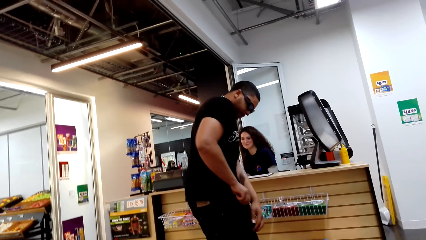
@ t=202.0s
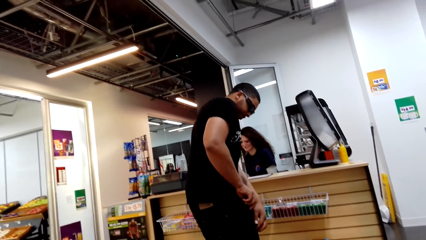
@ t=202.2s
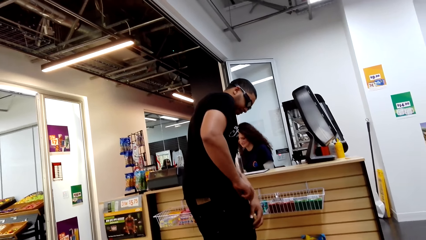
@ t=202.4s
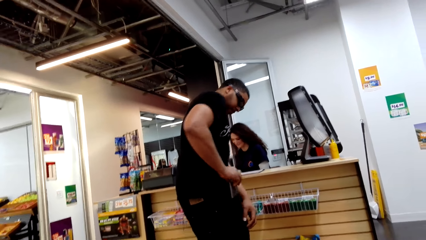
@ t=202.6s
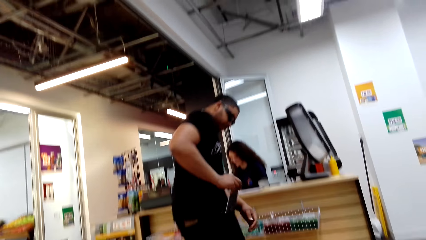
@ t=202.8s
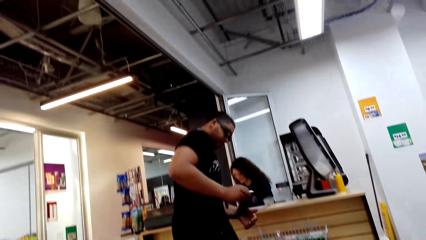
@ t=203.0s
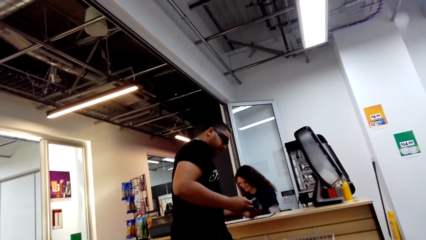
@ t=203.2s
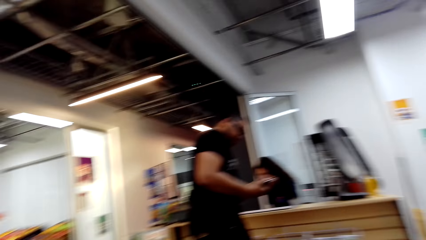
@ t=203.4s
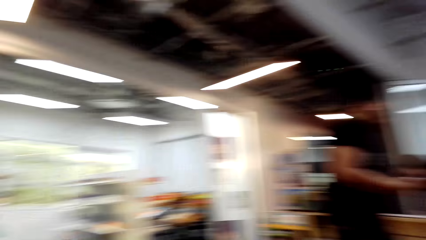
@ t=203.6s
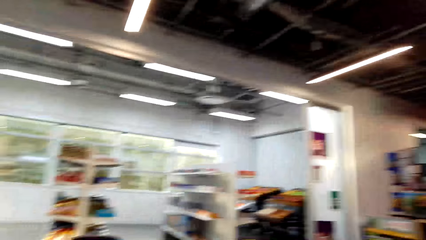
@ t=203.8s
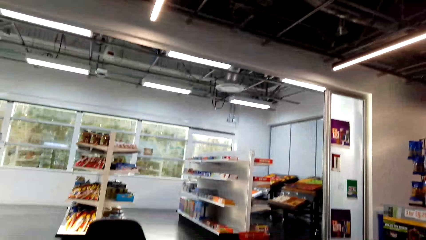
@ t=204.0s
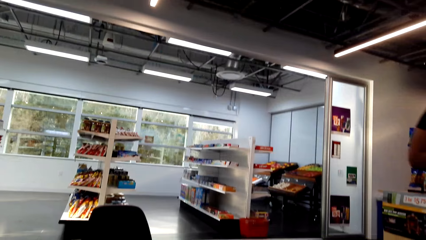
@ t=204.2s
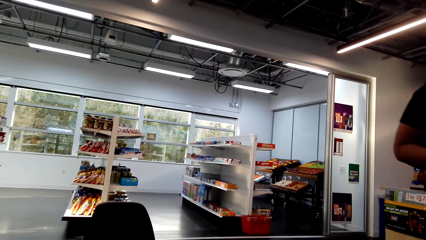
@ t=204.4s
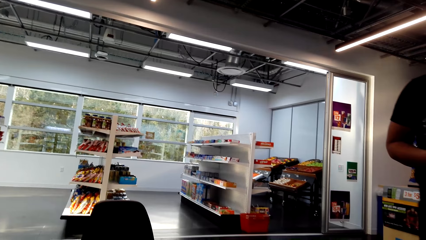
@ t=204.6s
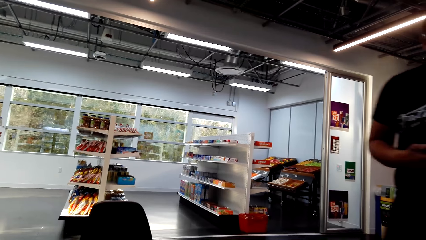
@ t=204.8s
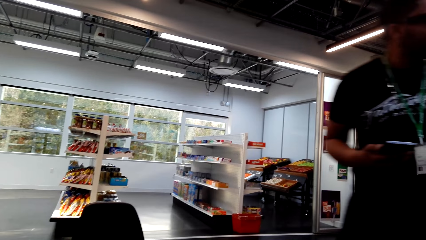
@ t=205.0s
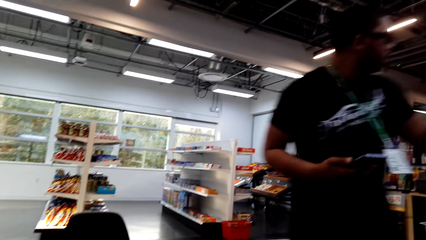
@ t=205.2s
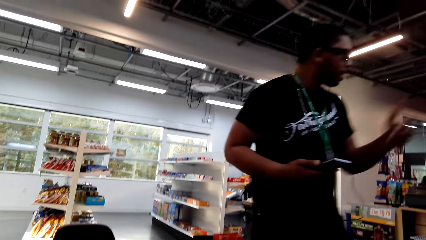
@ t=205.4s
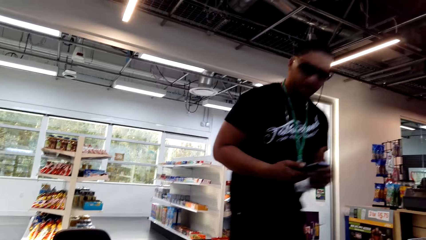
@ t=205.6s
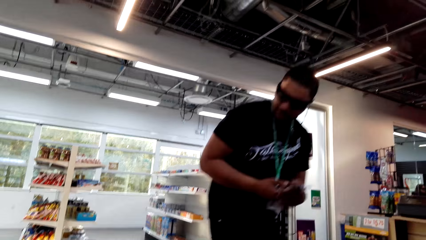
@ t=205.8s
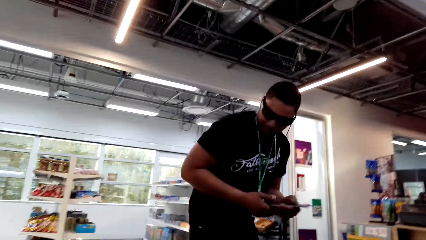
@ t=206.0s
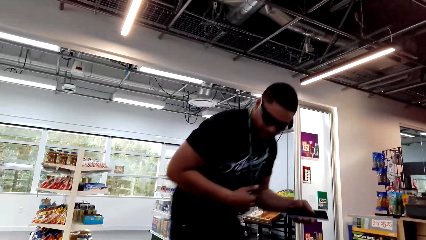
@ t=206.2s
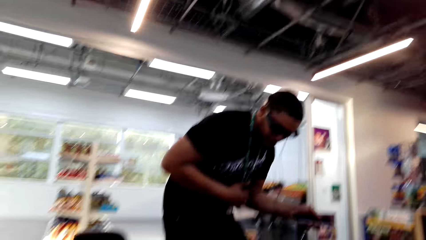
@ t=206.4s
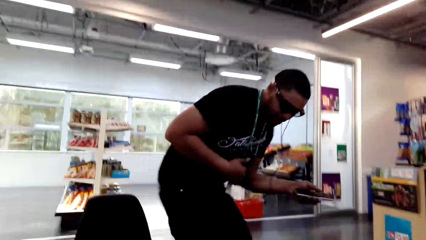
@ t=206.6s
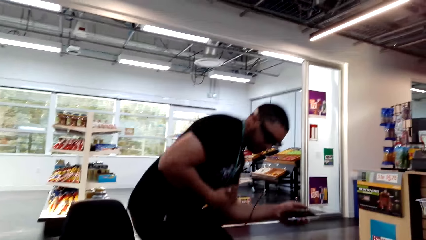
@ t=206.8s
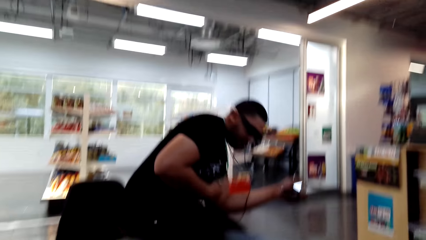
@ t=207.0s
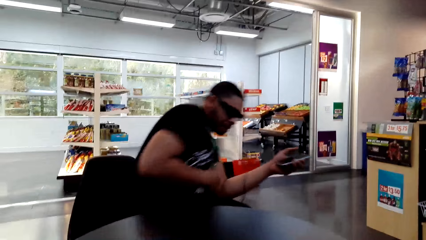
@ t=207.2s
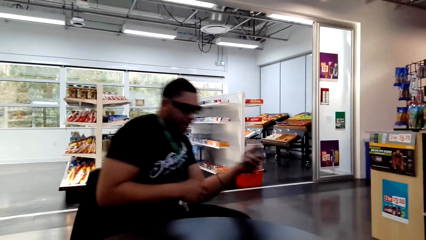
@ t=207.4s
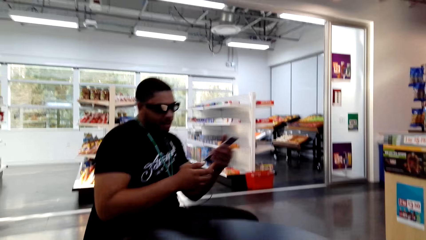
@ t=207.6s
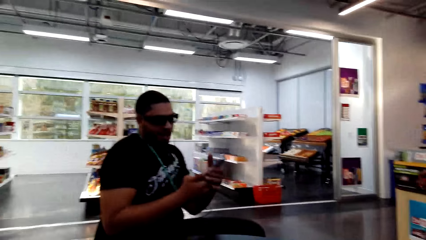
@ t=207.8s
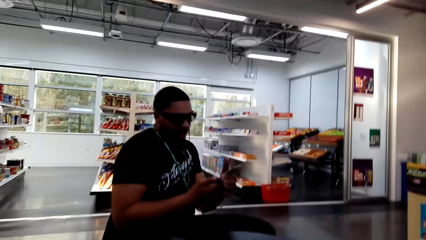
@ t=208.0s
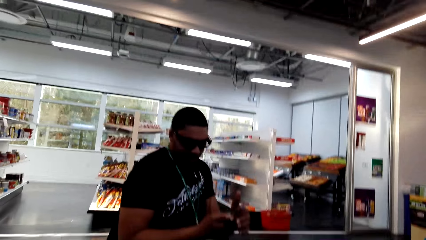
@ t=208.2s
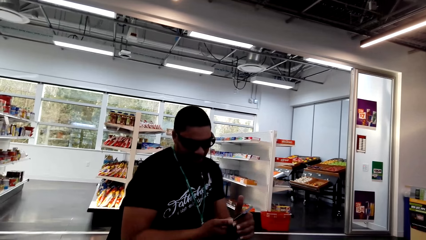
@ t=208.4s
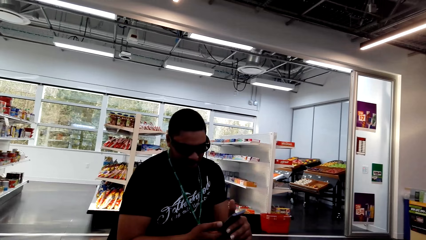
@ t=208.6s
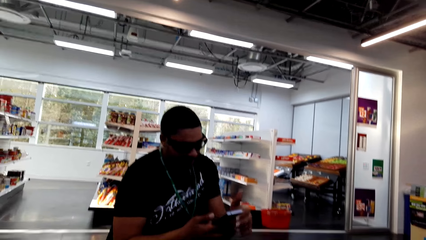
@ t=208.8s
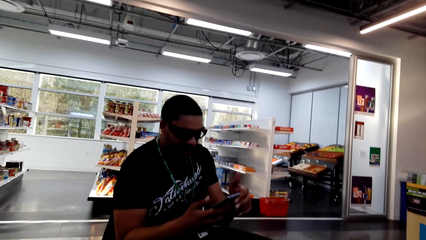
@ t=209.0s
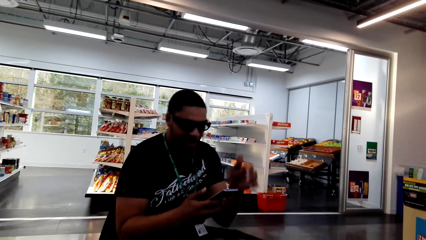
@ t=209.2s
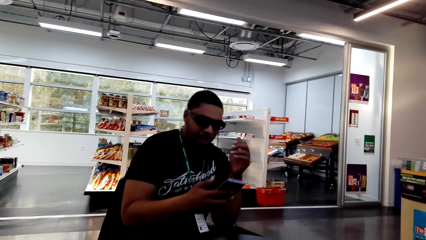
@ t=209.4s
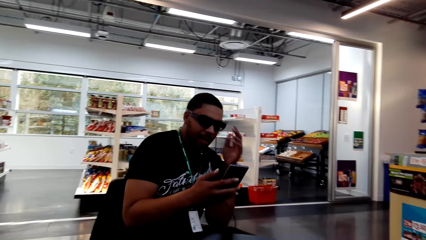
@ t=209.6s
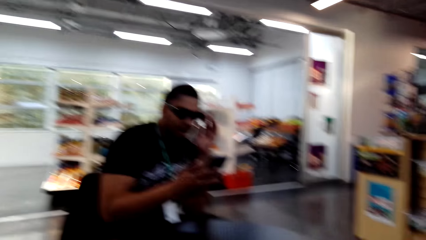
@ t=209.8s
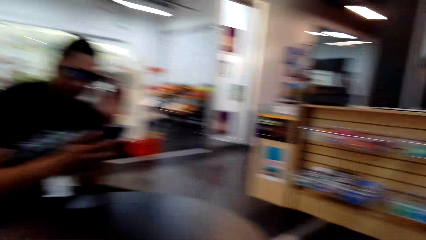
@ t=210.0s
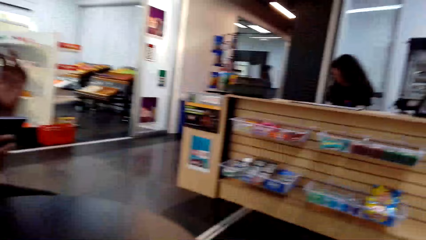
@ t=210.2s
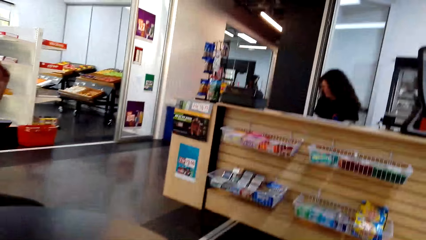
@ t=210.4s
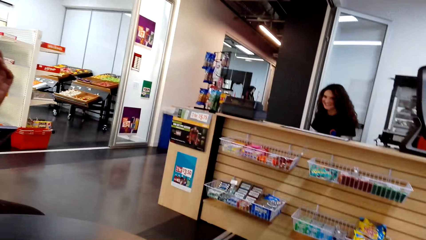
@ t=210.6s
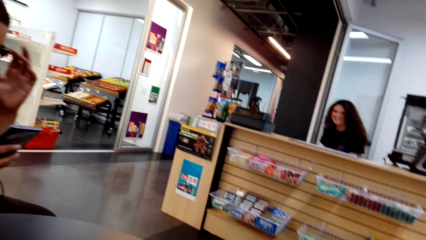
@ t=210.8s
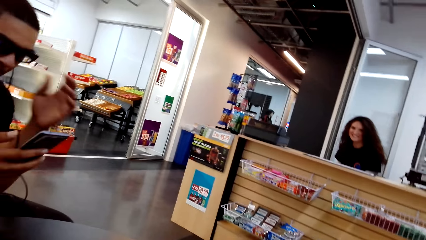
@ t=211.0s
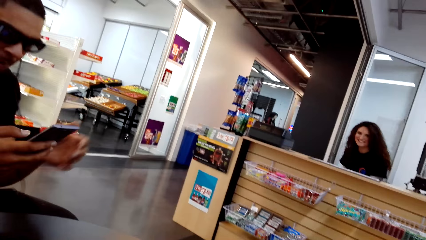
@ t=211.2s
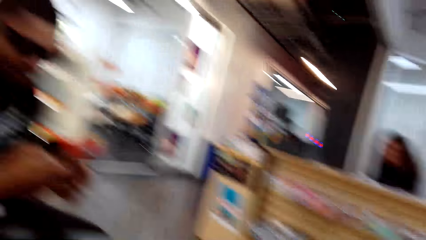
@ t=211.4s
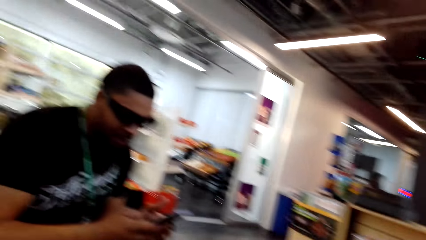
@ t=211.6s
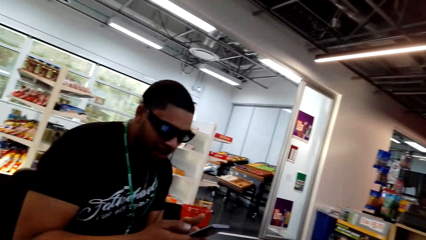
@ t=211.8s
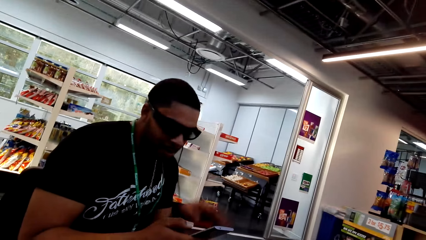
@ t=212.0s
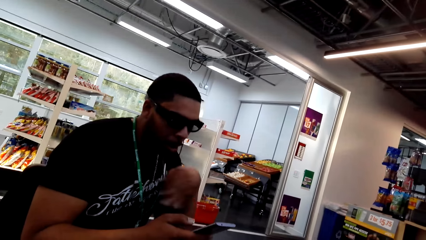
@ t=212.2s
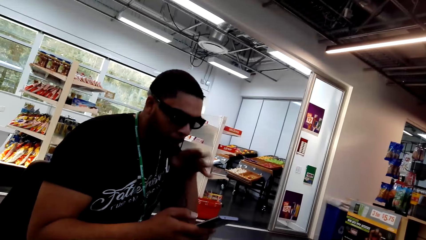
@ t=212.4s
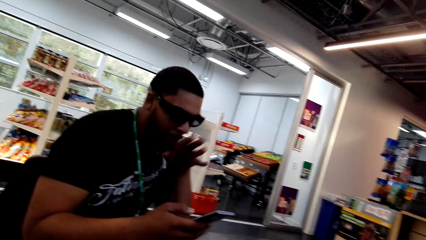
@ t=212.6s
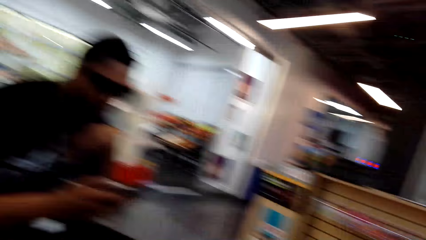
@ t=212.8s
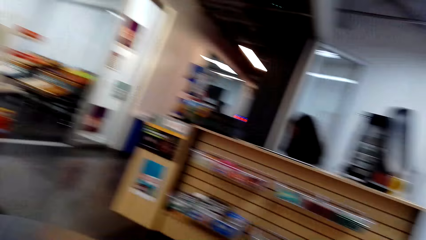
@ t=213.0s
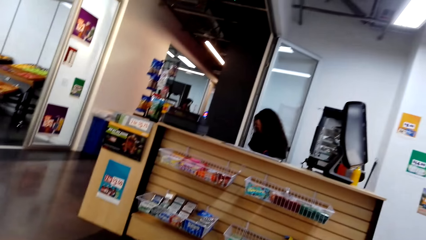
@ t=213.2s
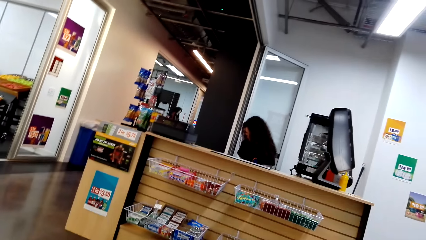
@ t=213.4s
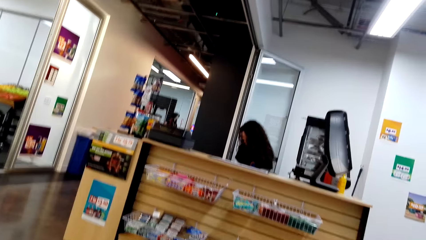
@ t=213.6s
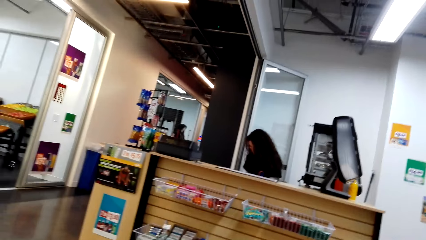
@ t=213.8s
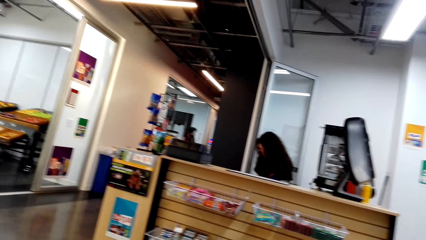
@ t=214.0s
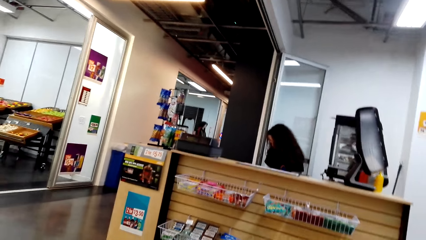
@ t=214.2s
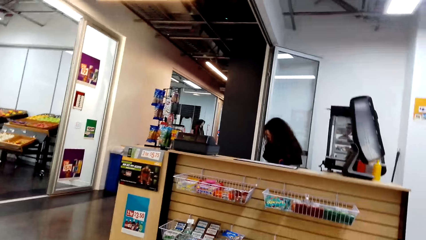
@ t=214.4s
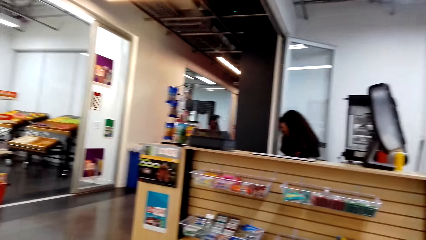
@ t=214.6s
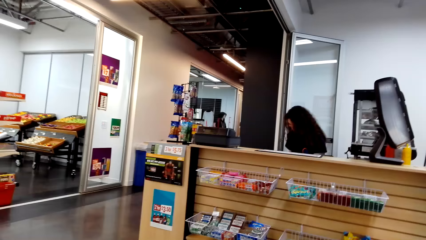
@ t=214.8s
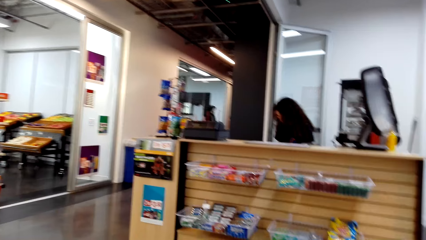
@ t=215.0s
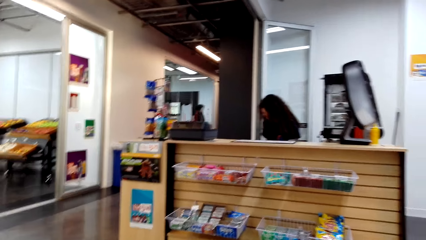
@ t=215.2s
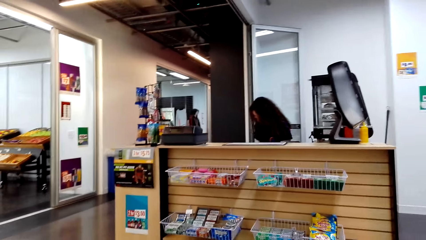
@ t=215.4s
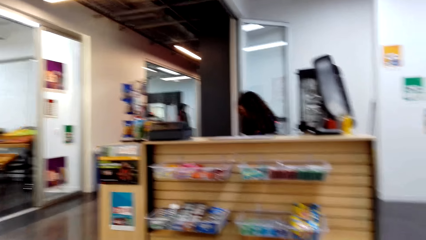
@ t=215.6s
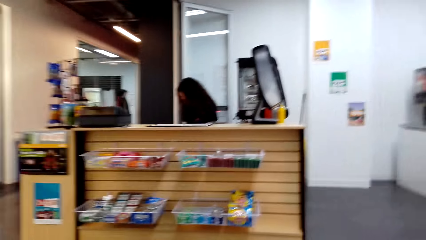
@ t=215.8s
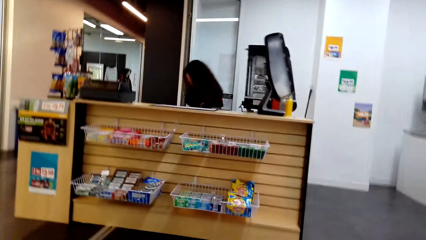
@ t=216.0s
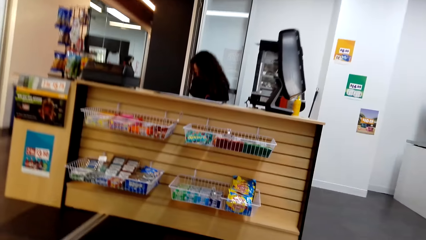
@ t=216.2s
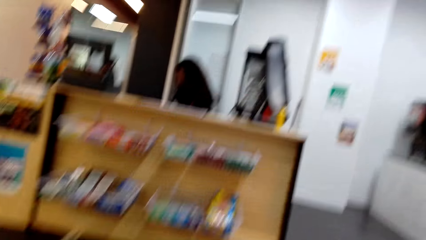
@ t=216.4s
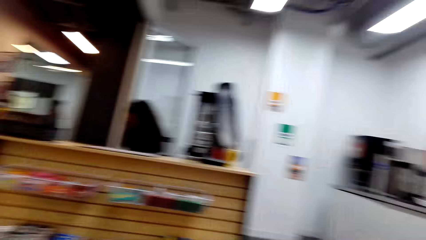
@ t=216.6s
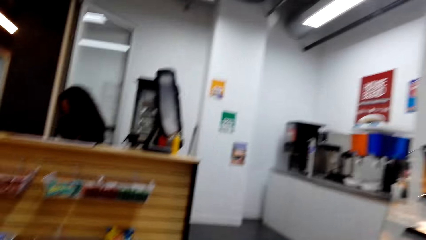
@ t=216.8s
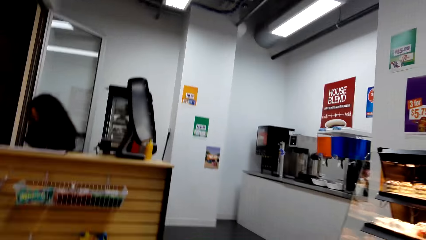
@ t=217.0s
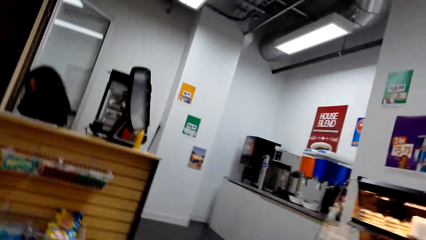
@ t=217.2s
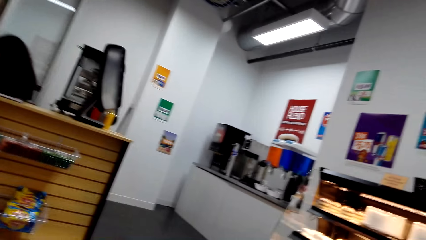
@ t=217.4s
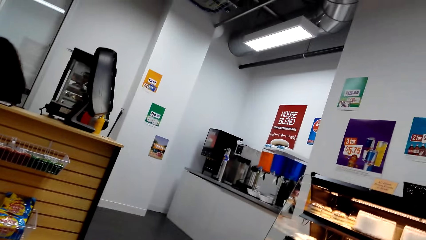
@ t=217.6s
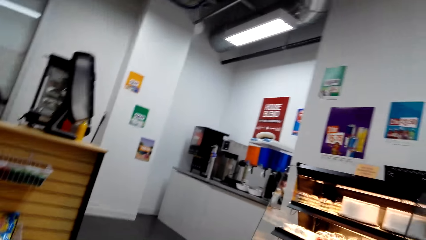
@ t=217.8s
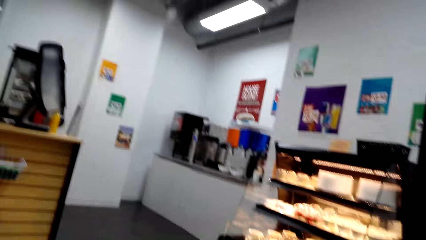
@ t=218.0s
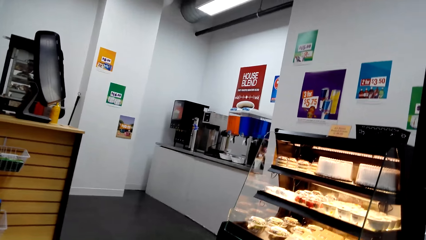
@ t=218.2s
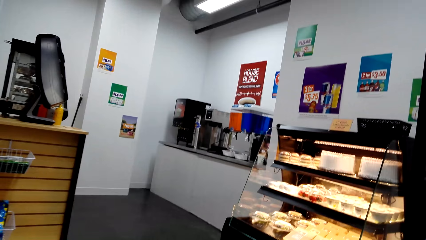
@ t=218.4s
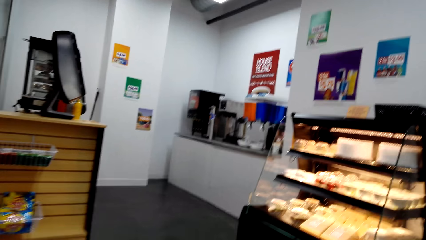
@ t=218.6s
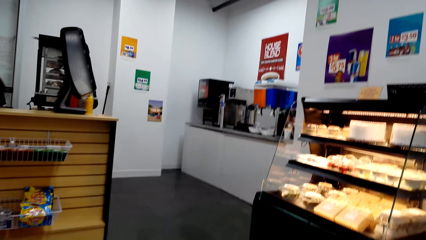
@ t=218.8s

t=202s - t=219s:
A man removes a phone from the pocket. A cashier dialogues to the man. The camera wearer dialogues to the man. The man sits on the chair. The camera wearer dialogues to the man. The man operates the phone.
